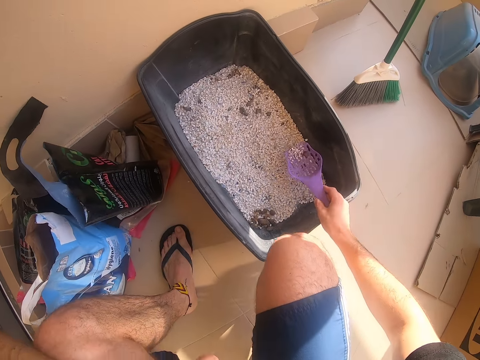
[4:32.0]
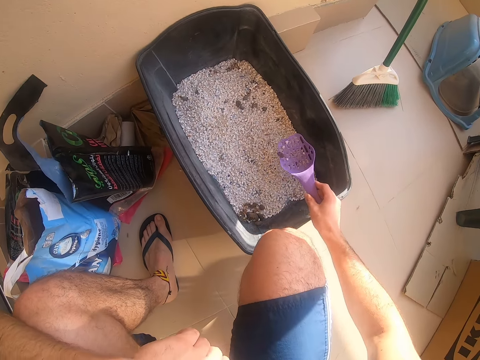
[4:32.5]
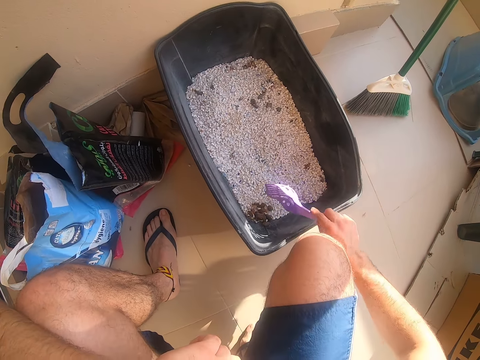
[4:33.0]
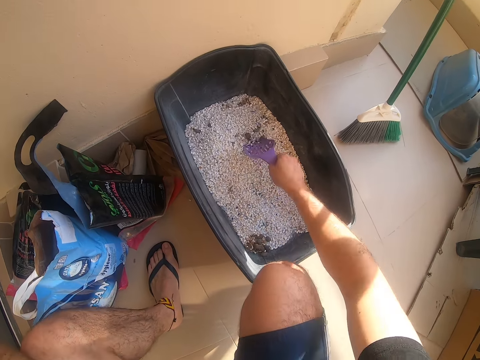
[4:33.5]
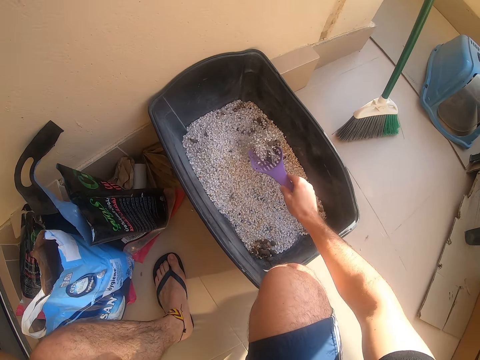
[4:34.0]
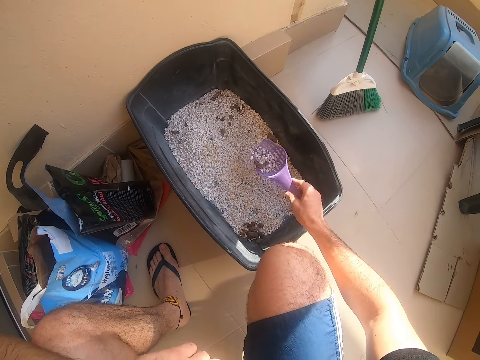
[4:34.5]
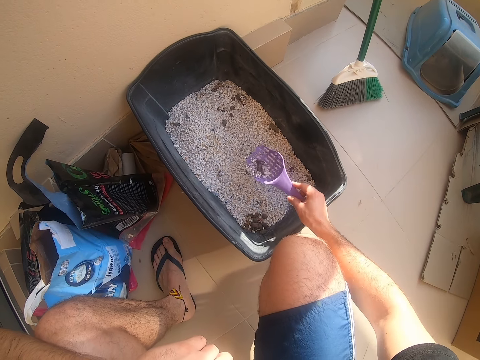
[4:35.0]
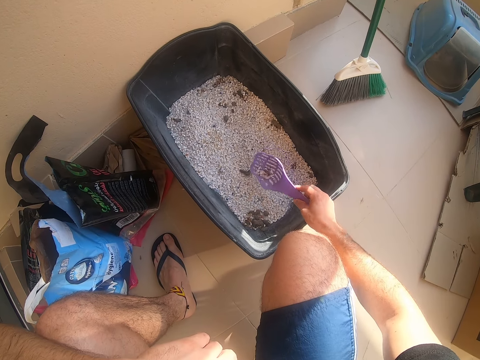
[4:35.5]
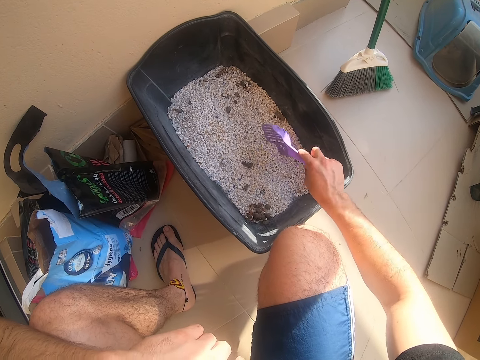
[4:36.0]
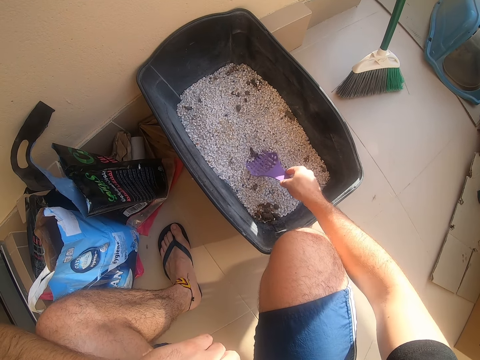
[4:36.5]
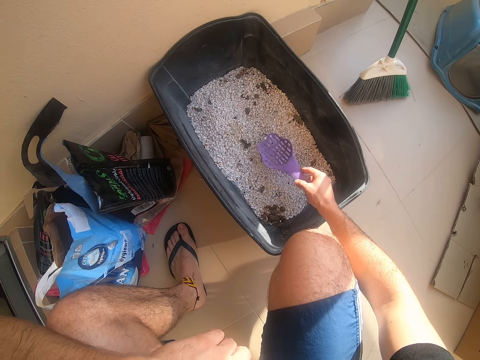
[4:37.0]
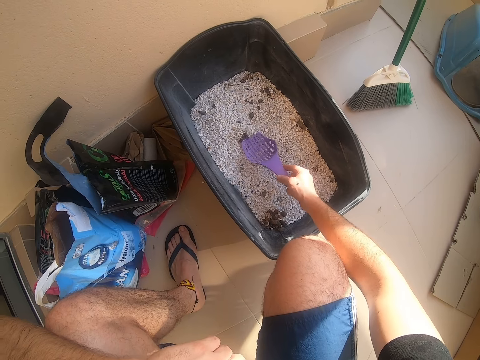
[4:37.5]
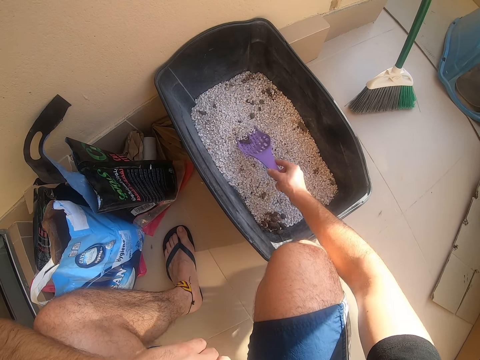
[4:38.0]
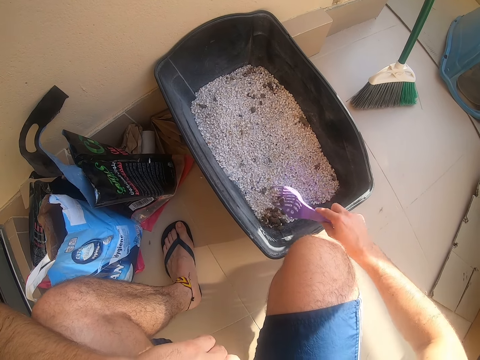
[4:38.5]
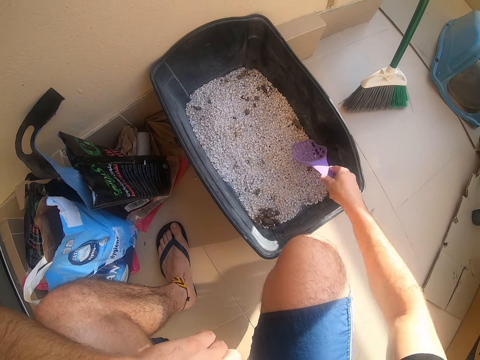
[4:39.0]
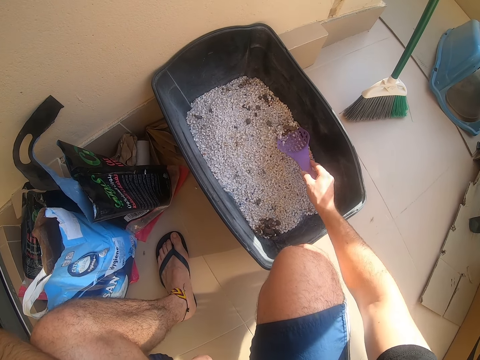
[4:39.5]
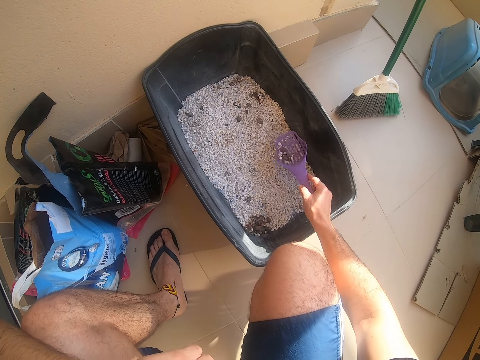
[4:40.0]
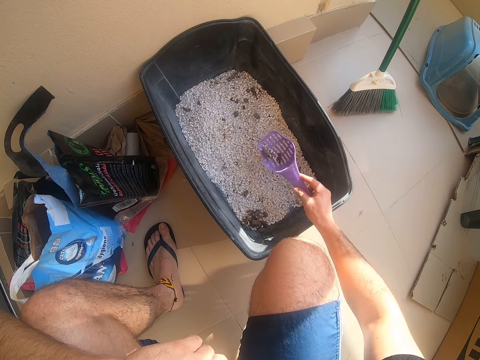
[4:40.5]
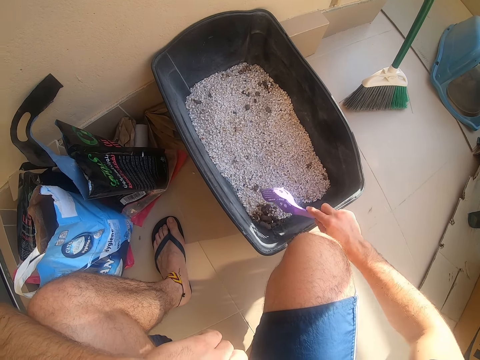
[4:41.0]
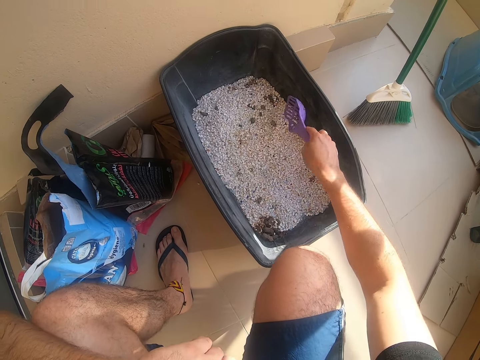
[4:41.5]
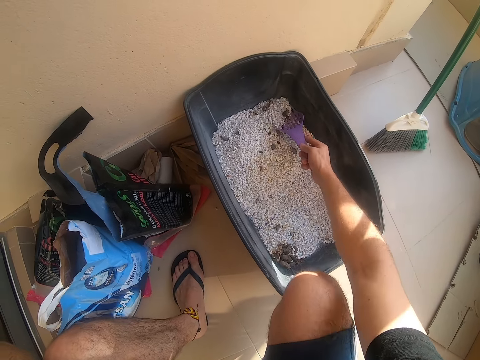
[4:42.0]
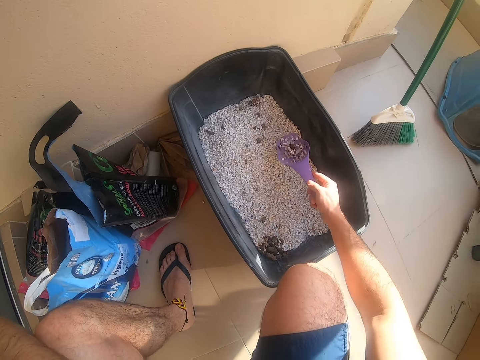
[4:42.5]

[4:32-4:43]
The camera wearer scoops something. They sieve something. They drop something. They scoop something. They stir something. They pick something from the mixture. They move the siever. They scoop something. They drop something on the bucket. They move the siever. They scoop something. They sieve something. They drop something on the bucket. They move the siever. They scoop something. They sieve something.

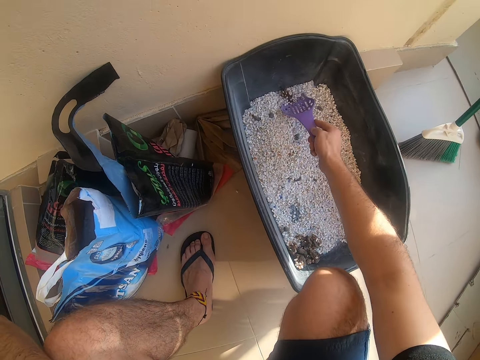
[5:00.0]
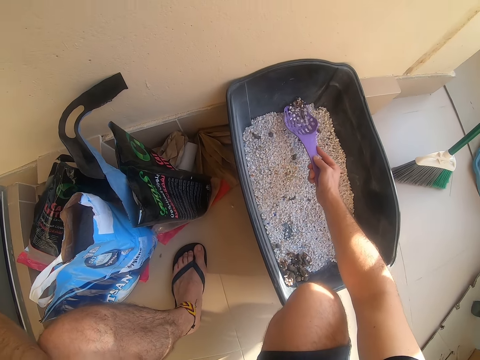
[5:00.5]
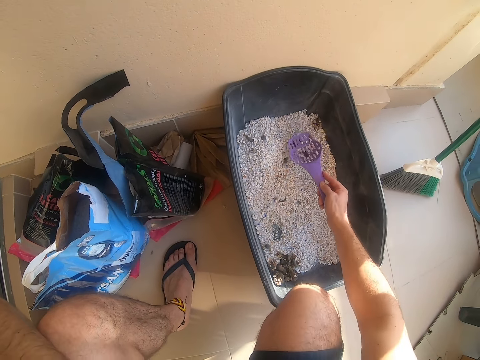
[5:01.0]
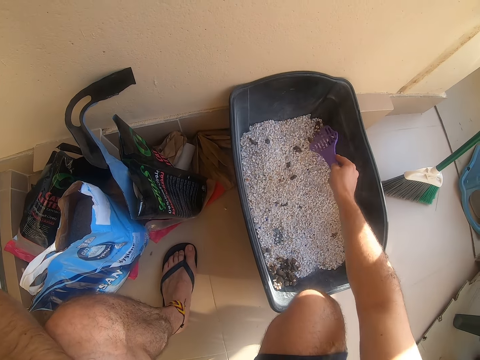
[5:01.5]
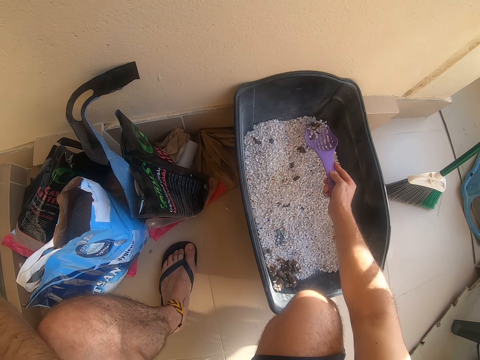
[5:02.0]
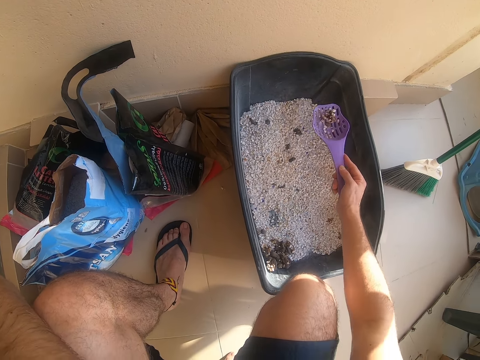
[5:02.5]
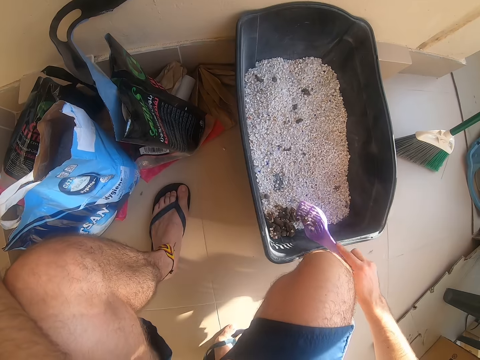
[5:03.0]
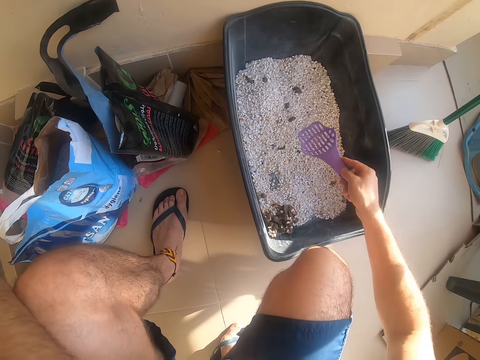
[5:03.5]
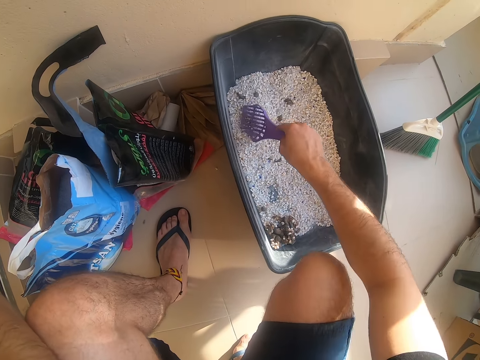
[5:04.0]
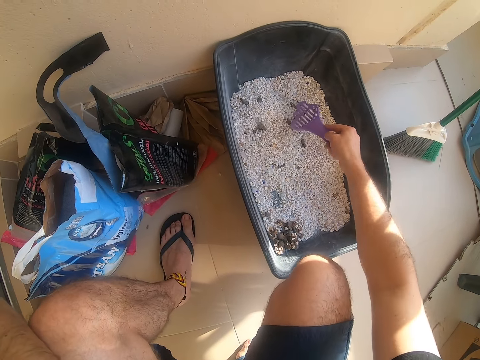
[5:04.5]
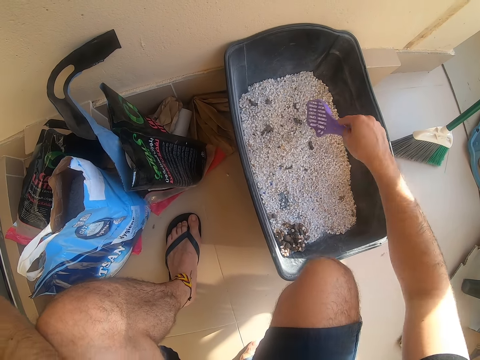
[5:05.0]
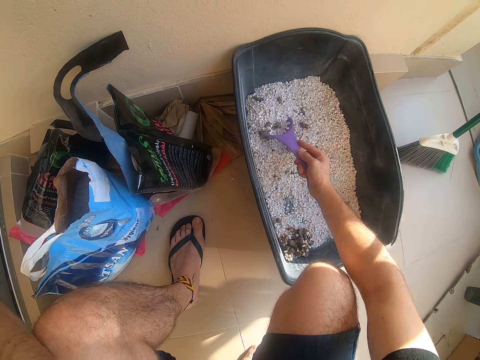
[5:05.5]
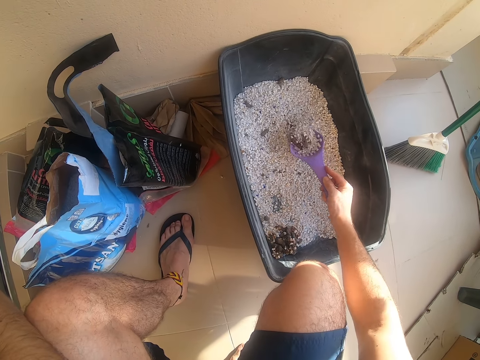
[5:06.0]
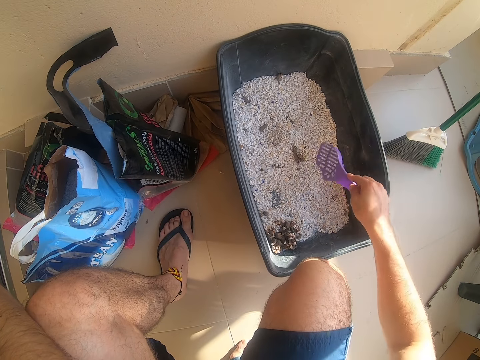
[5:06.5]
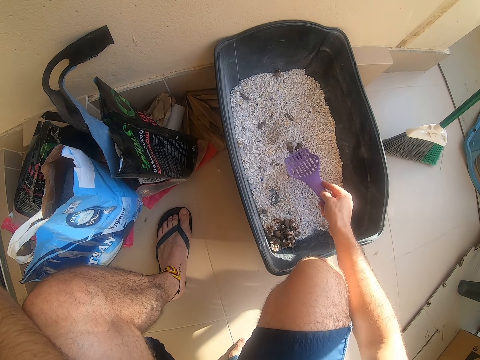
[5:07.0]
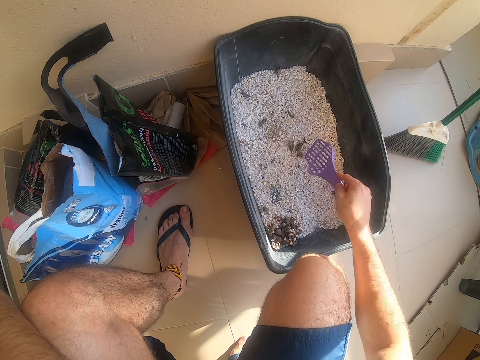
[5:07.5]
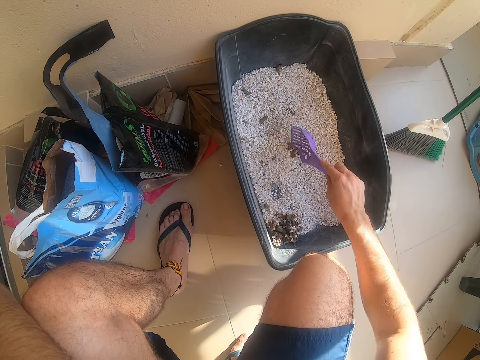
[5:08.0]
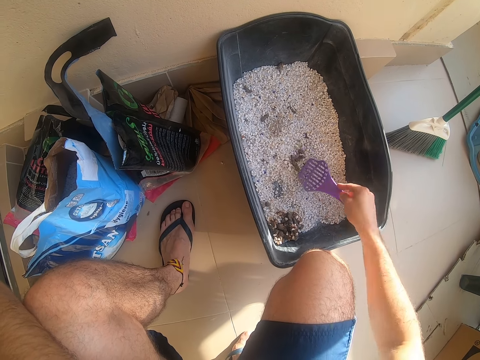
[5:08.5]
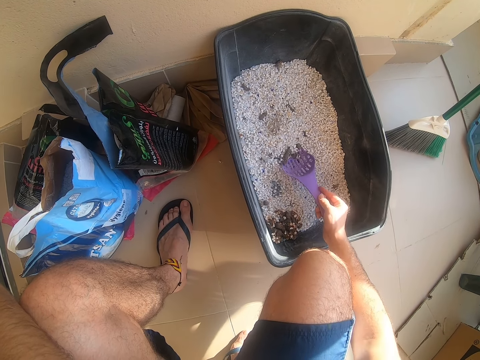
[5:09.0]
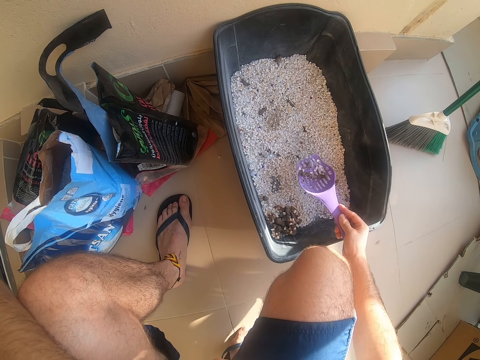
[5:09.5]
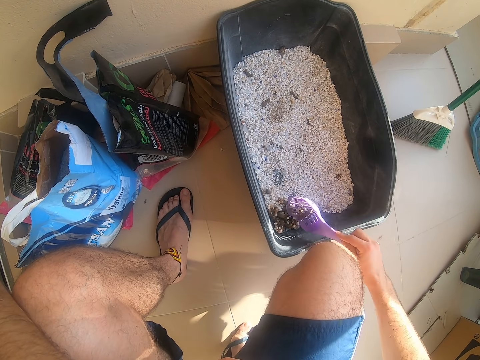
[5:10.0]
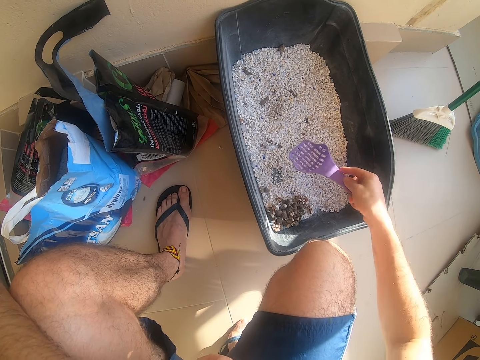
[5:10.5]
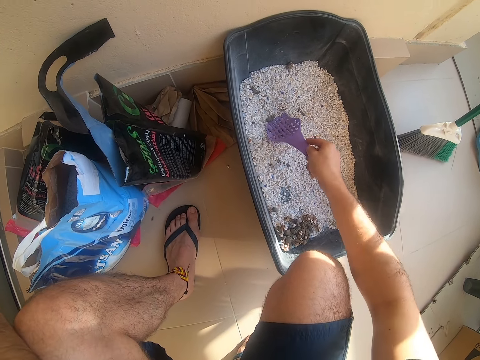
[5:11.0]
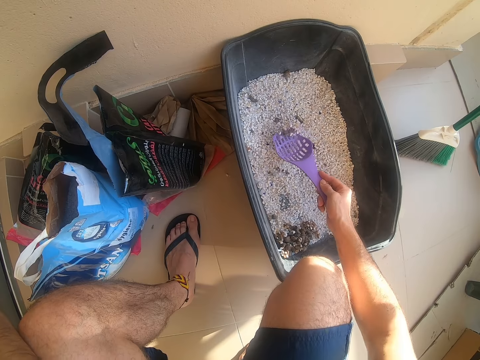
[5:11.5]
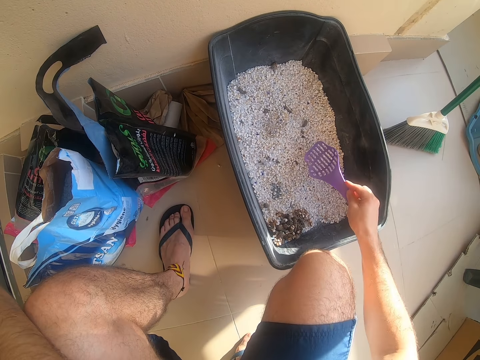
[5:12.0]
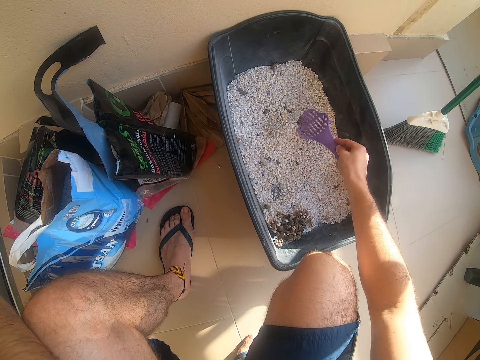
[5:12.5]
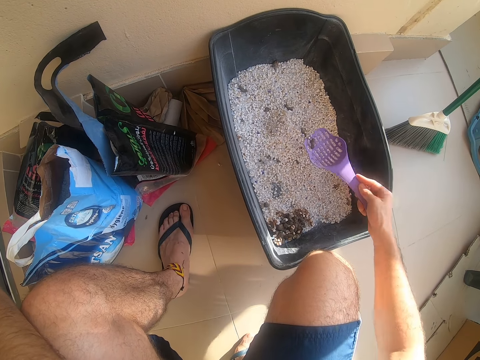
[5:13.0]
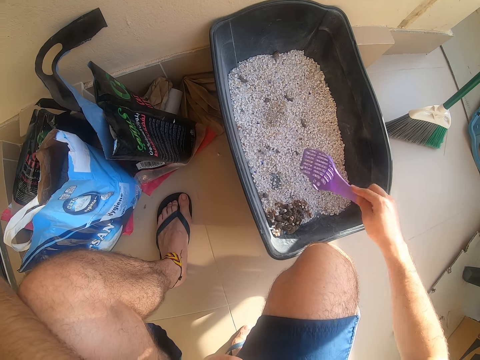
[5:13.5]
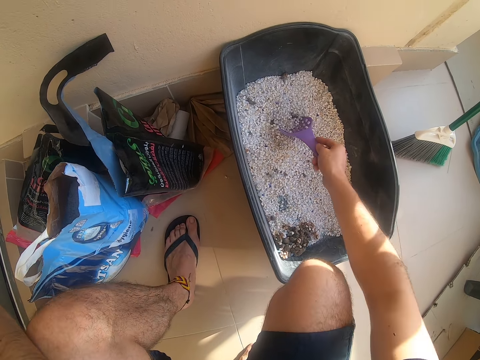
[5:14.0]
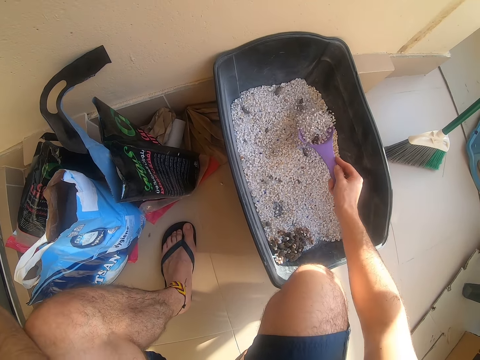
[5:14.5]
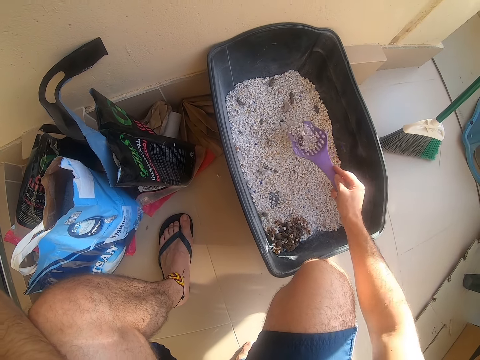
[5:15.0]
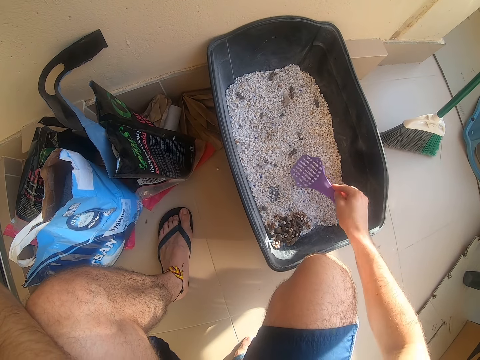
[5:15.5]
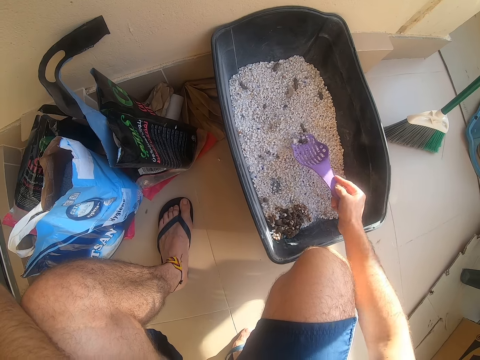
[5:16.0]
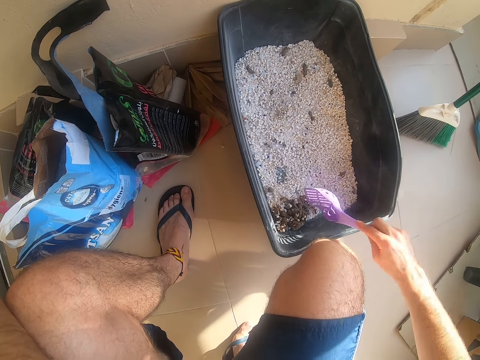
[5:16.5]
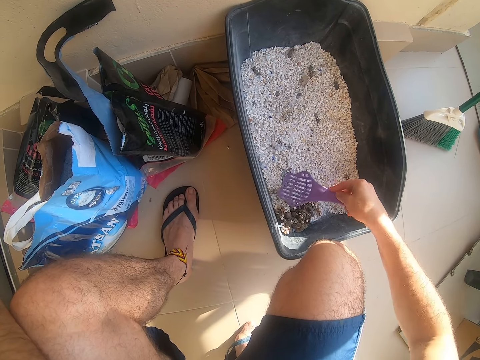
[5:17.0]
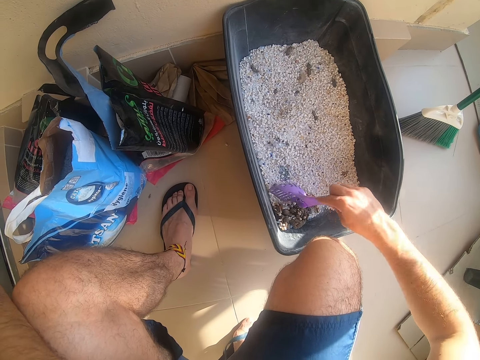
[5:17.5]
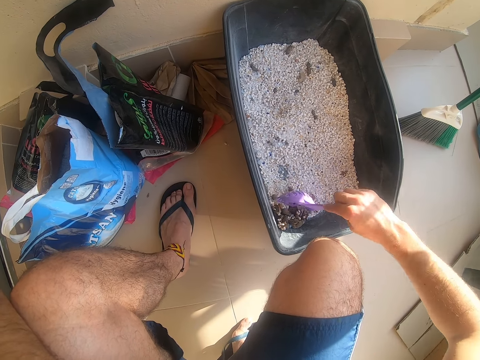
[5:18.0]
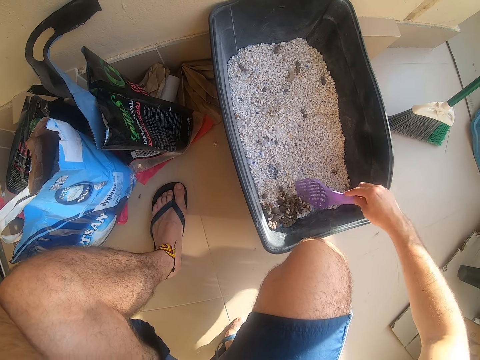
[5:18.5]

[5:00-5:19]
The camera wearer scoops something. They sieve something. They throw something. They sieve something. They throw something. They move the siever. They stir something. They scoop something. They sieve something. They pour something. They scoop something. They stir something. They sieve something. They scoop something. They move the siever. They scoop something. They sieve something. They move the siever. They scoop something. They pour something. They move the siever. They scoop something. They sieve something. They pour something. They scoop something. They pour something. They scoop something. They stir something.
